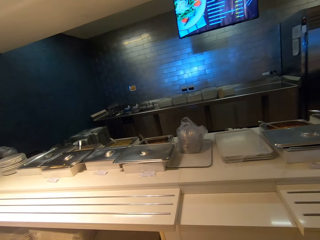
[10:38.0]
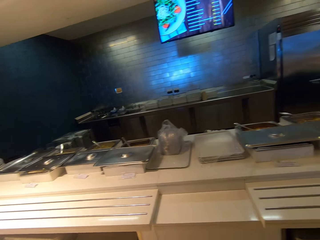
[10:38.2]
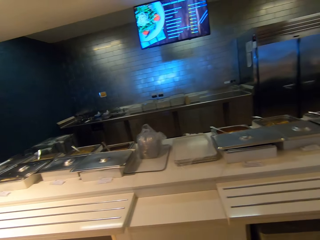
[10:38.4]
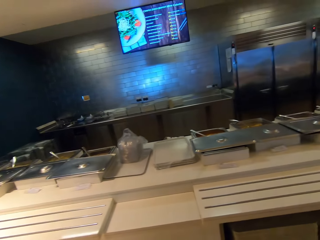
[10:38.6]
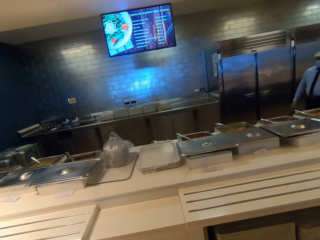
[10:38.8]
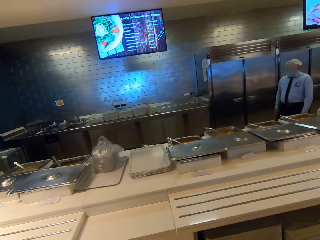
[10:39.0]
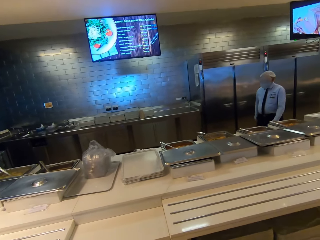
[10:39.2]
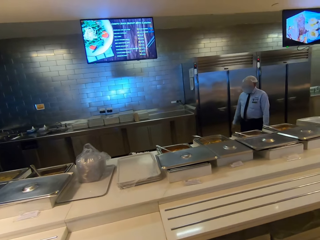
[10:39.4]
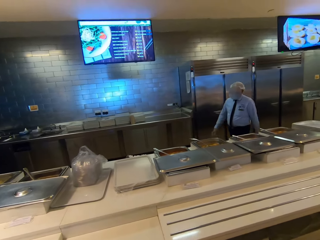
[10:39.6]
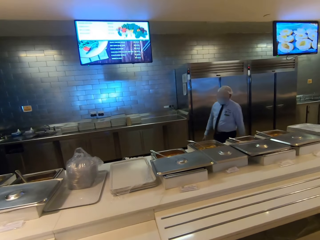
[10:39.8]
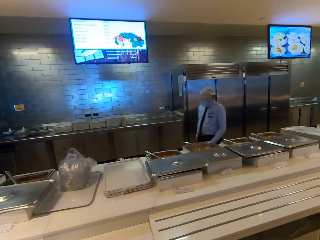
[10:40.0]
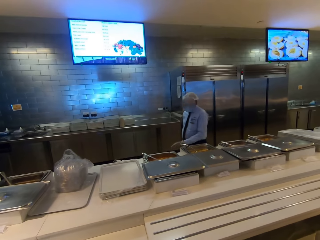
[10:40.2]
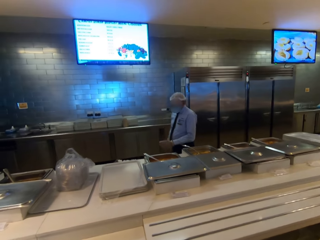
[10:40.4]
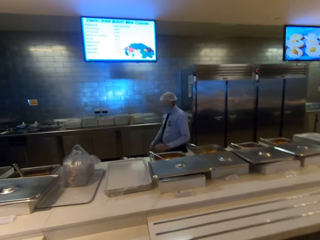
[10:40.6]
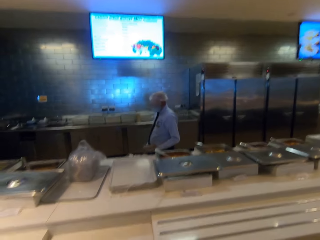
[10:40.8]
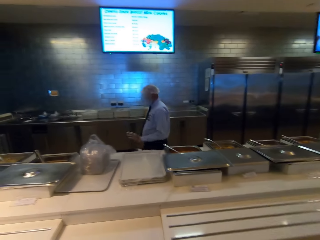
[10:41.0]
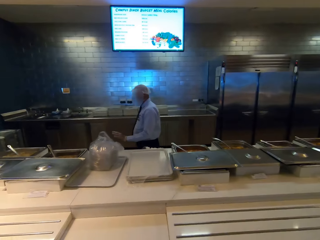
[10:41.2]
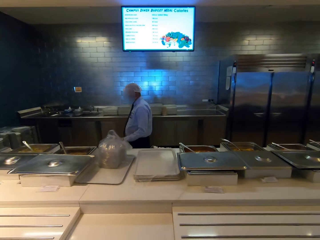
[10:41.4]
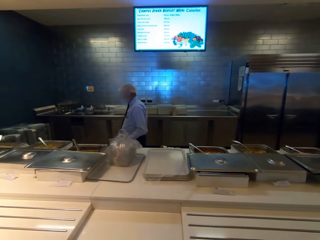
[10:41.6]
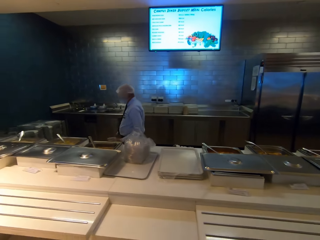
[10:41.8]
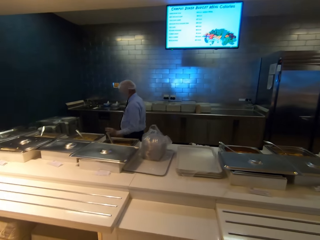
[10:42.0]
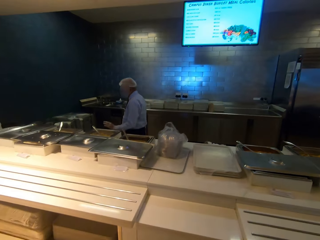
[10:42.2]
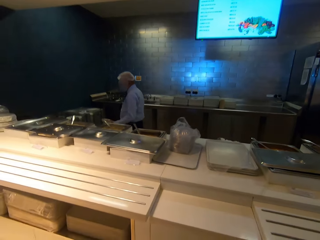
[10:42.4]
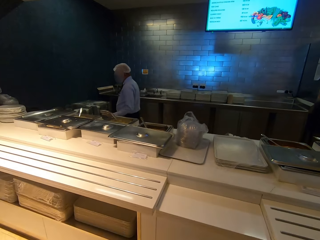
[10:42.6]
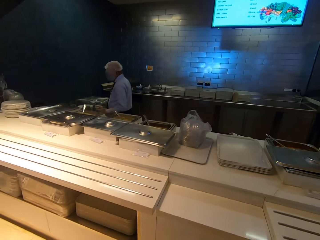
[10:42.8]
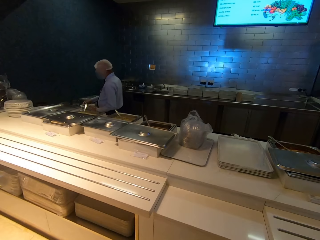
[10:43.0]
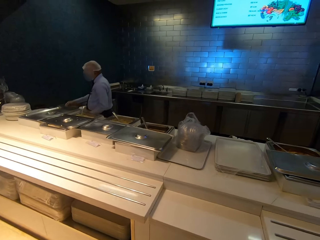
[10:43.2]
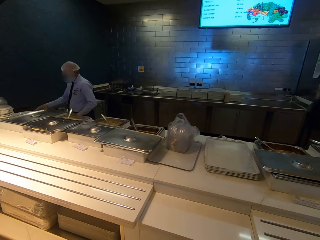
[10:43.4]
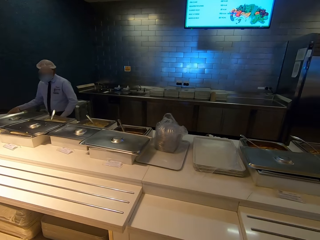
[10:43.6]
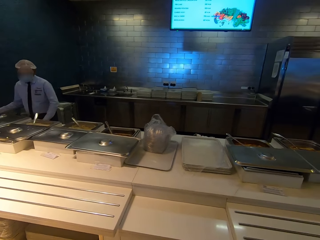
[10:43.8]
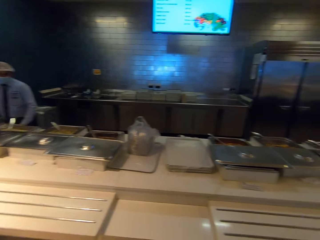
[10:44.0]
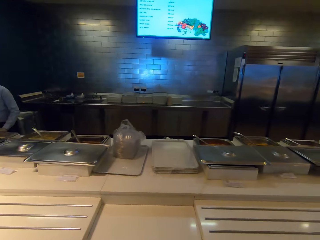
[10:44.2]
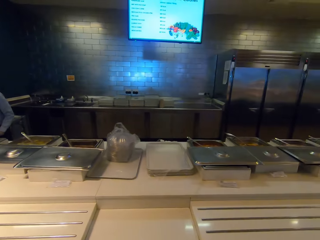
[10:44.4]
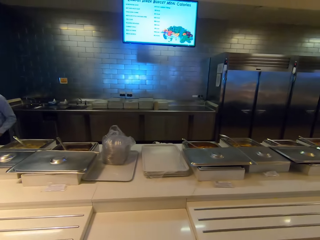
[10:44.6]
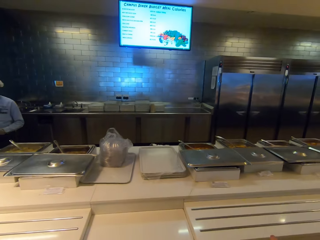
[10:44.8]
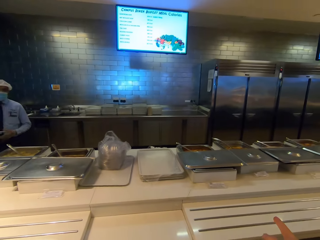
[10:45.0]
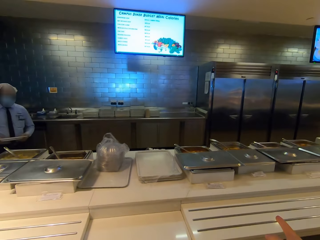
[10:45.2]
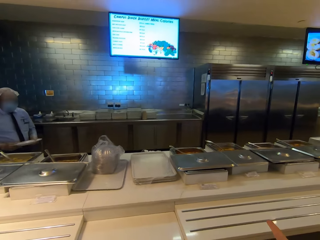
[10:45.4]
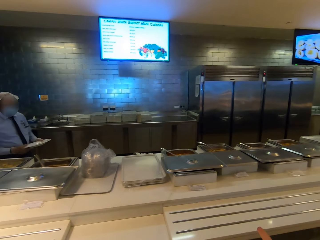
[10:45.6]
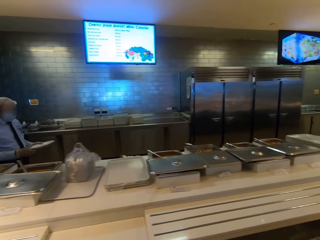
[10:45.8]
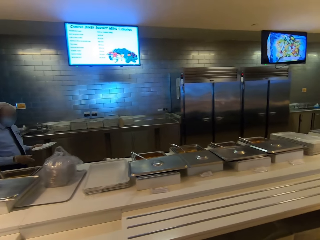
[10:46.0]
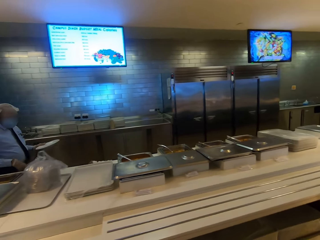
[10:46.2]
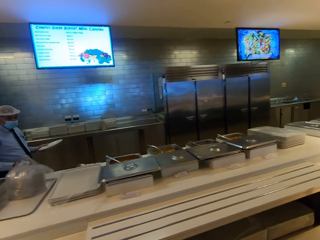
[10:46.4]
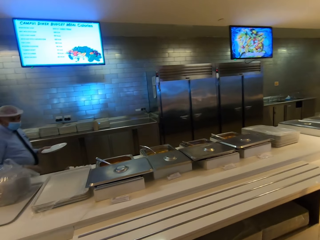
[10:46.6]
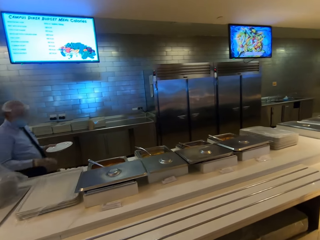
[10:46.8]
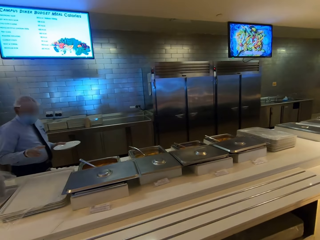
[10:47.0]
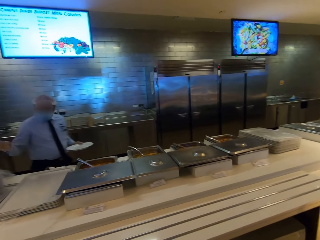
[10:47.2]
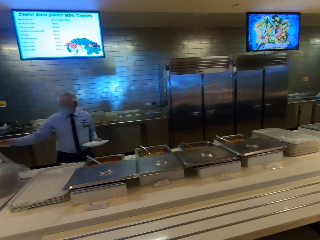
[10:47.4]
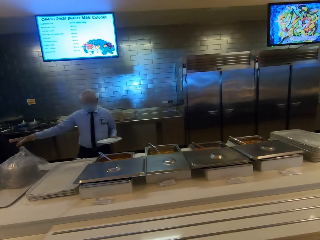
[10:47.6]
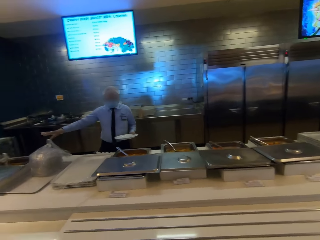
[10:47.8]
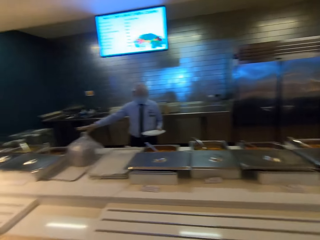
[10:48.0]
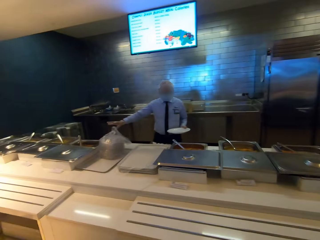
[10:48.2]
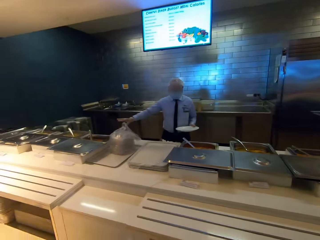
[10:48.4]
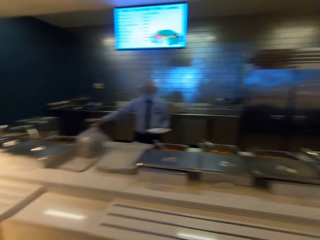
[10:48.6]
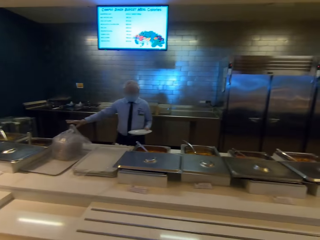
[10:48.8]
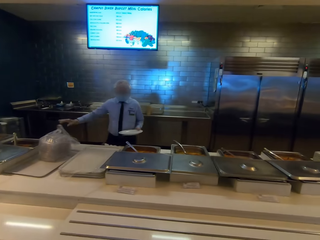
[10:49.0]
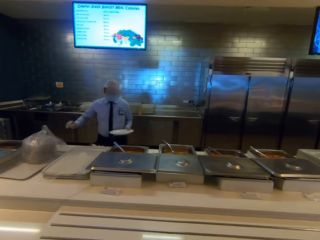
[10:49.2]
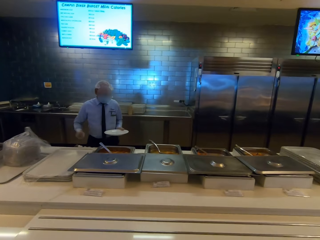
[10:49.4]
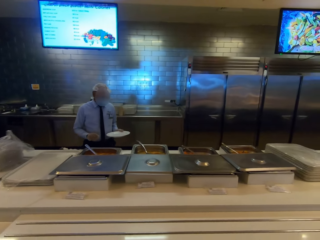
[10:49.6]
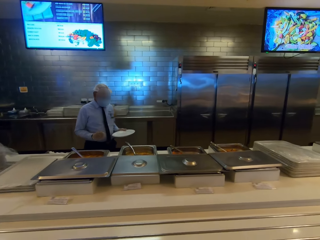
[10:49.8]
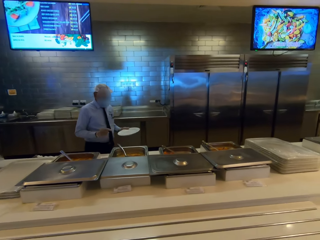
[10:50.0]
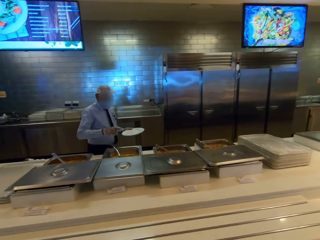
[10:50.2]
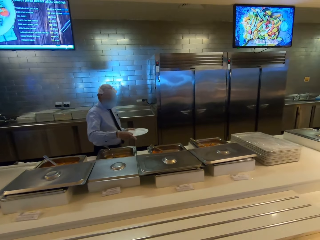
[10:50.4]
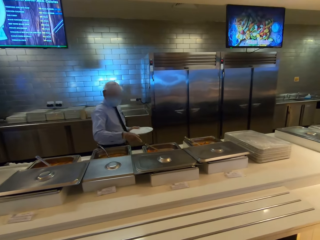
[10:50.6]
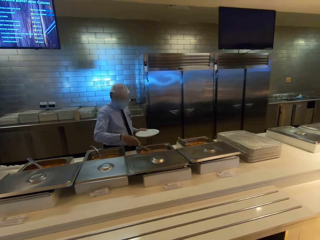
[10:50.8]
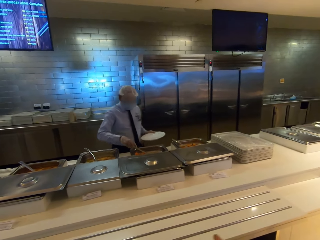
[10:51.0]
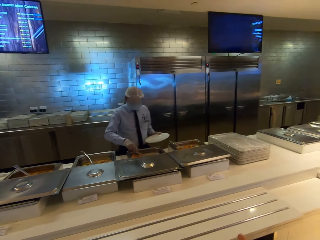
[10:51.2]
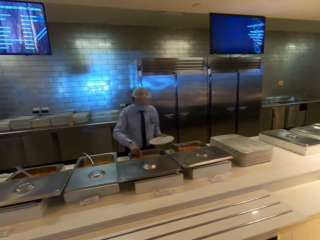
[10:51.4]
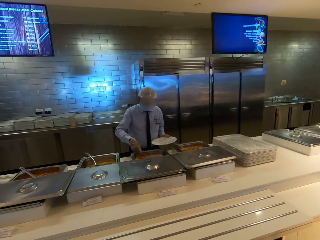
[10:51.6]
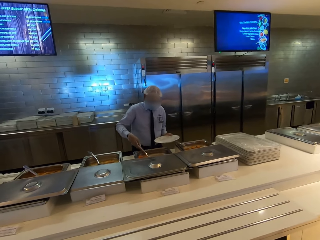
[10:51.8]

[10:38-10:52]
A man walks in the kitchen. The man walks towards the counter, picks up a plate and walks at the counter. The man speaks with the camera wearer. The man walks towards the chafing dishes and picks up a serving spoon.

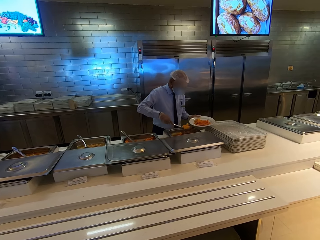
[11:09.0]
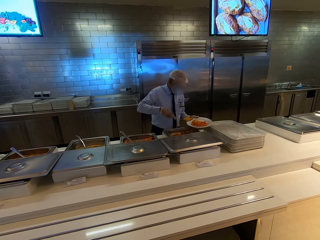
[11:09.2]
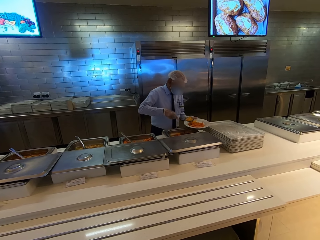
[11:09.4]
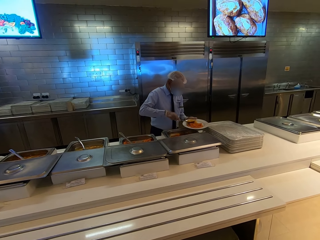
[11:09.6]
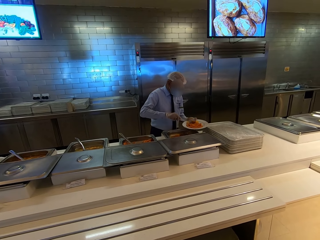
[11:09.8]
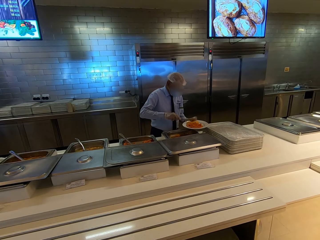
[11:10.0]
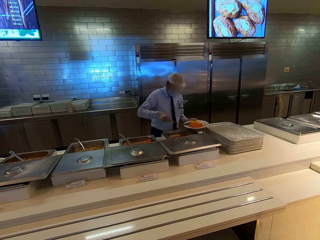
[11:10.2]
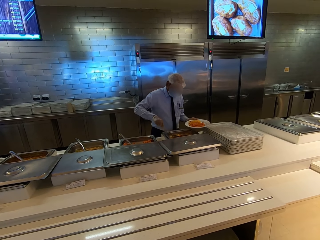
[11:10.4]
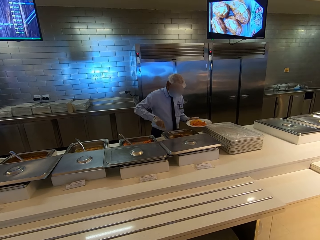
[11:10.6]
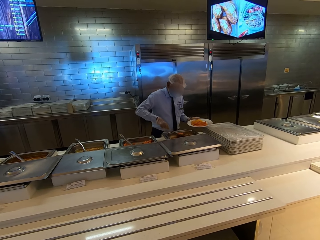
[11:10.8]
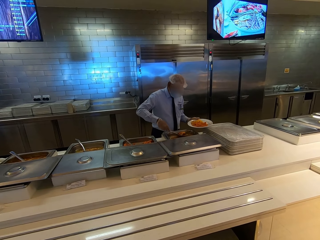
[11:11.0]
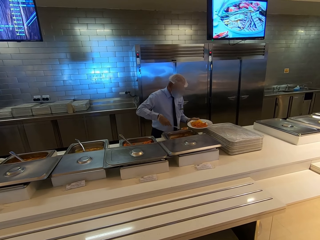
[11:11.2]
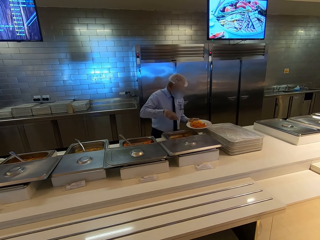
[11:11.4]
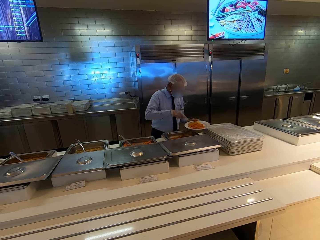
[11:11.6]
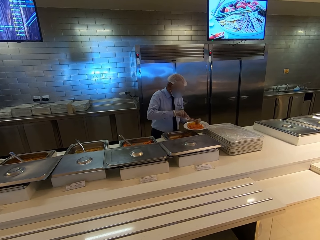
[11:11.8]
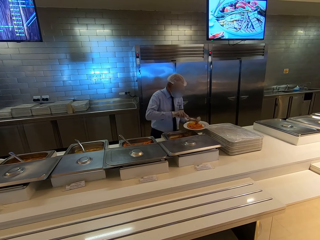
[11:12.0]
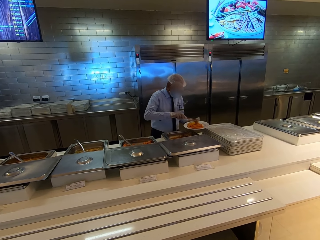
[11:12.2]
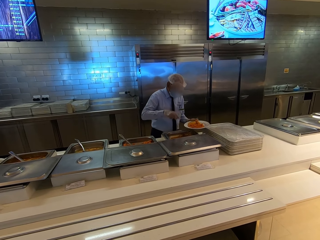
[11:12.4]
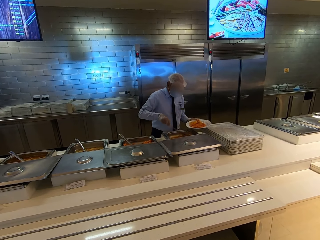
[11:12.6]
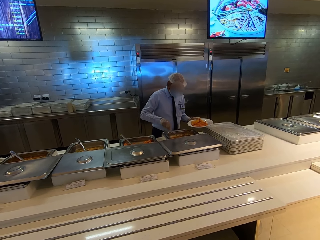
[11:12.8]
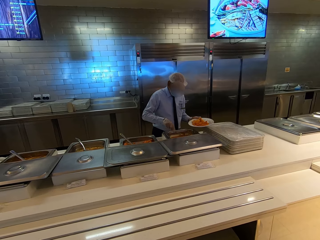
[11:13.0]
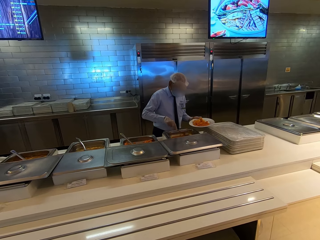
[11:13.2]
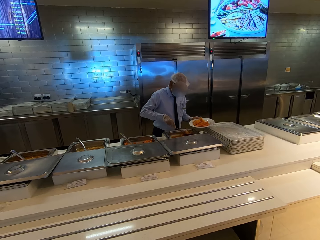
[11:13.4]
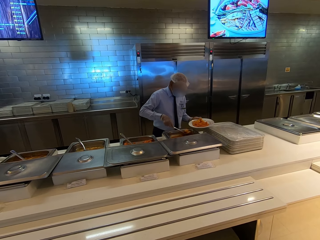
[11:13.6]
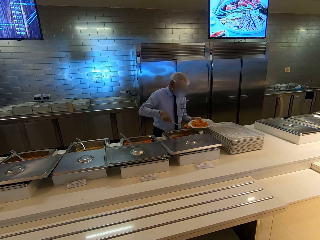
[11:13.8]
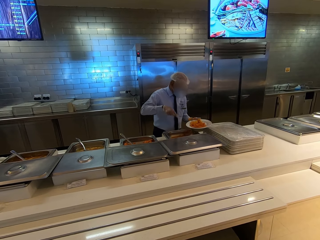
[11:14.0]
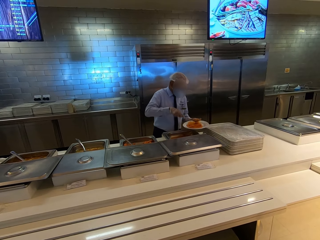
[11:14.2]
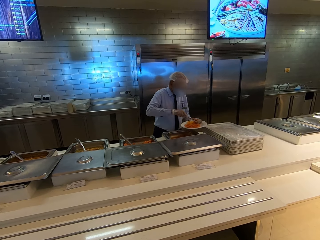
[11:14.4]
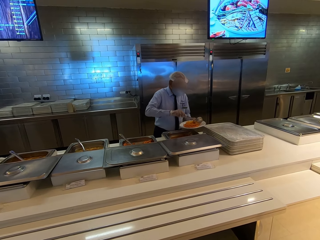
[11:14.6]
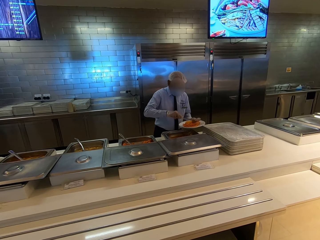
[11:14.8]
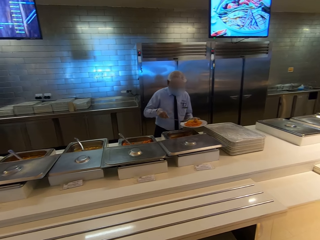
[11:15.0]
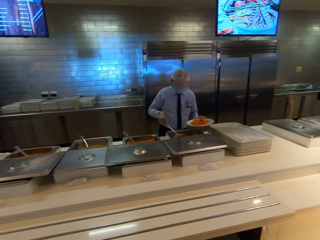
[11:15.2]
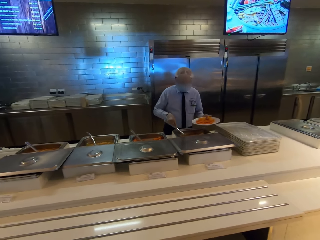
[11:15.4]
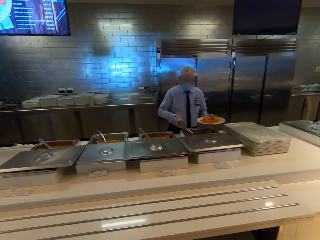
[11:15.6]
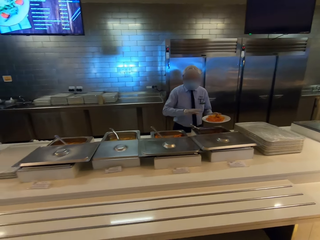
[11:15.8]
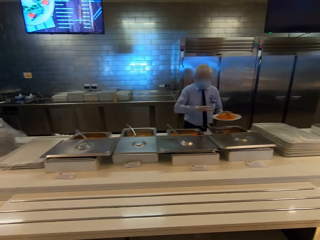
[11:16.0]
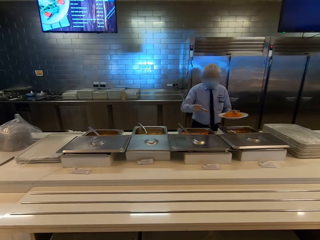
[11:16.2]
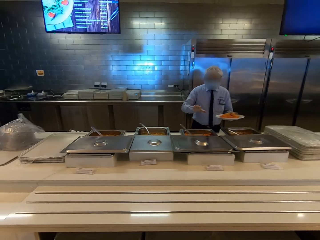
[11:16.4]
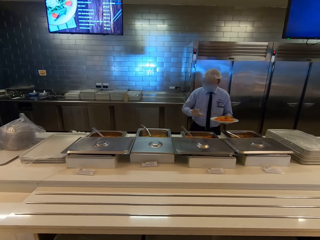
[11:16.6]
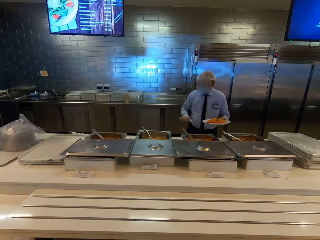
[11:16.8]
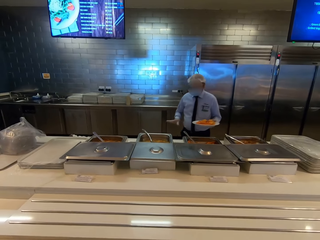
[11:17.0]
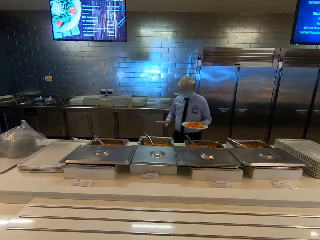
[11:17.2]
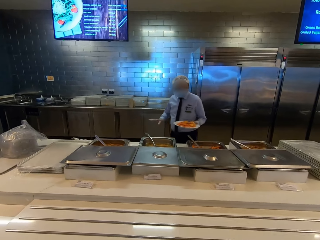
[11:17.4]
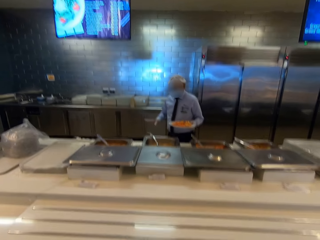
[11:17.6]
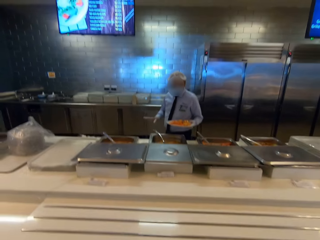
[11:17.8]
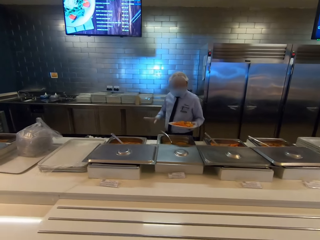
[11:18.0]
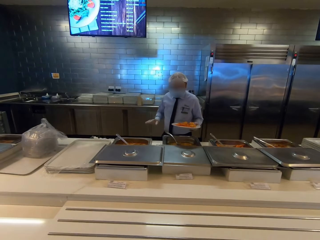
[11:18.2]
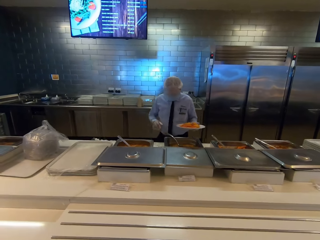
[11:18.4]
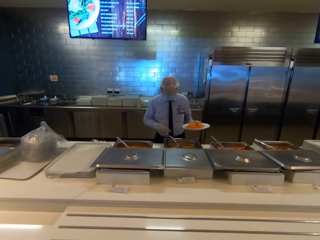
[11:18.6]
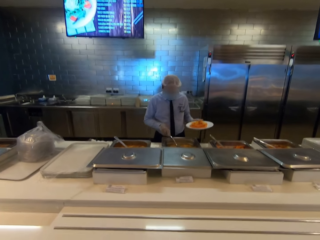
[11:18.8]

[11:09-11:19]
The man places food on the plate with a spoon. The man picks food from the pot and places food on the plate with the spoon. The man picks food from the pot and places food on the plate with the spoon. The man places the spoon in the pot and moves to another chafing dish. The man interacts with the camera wearer.
